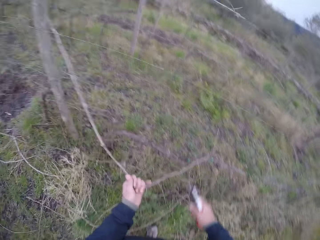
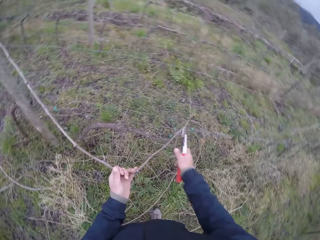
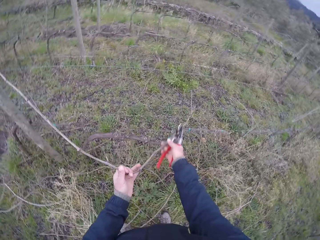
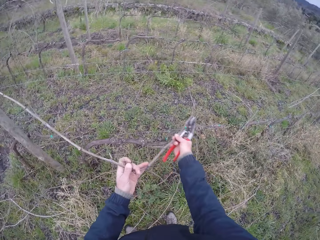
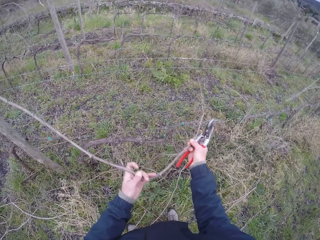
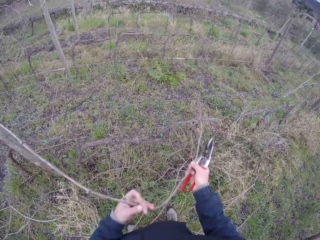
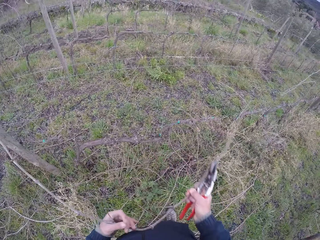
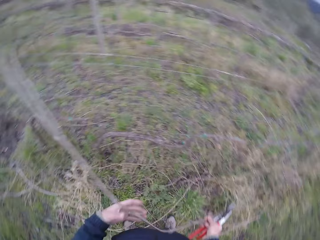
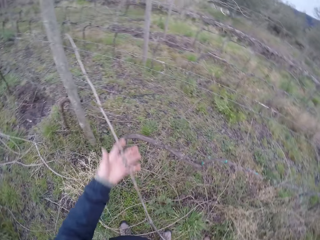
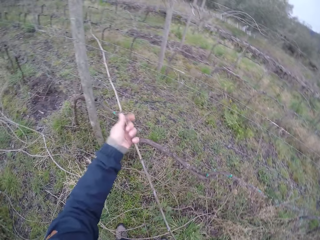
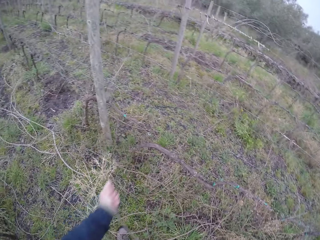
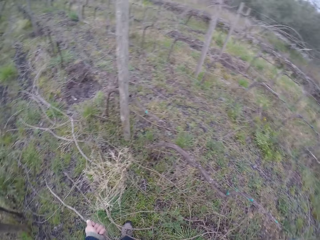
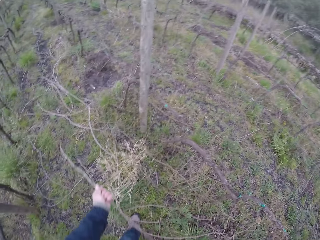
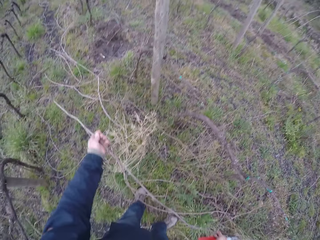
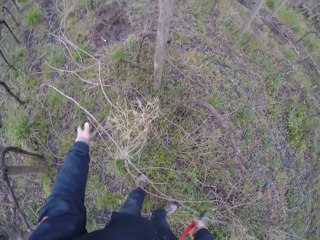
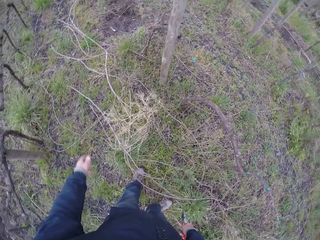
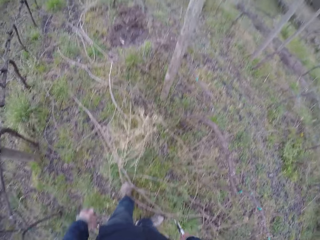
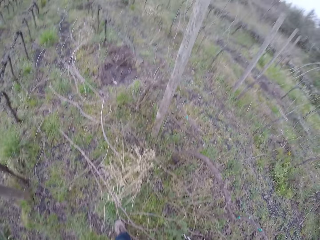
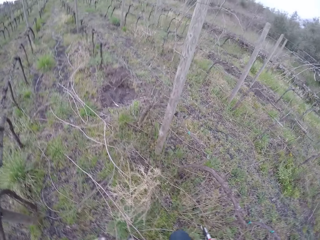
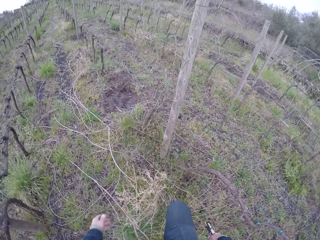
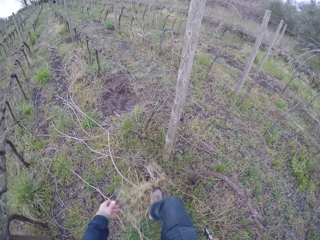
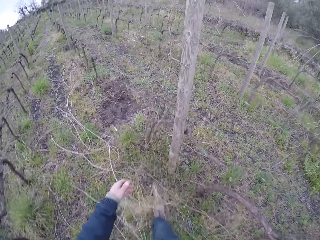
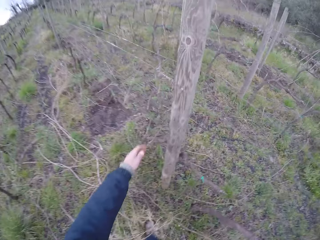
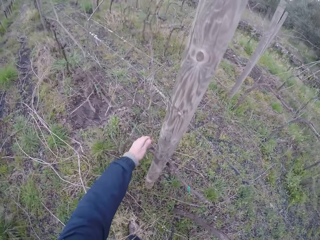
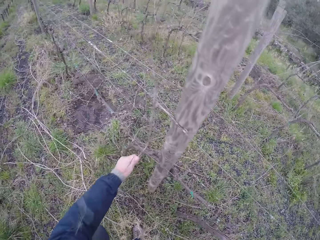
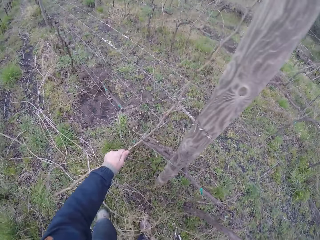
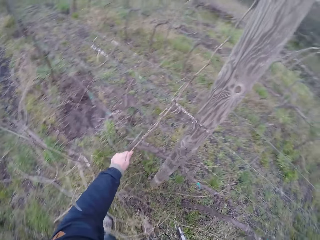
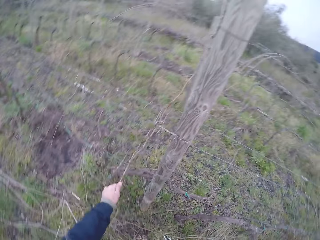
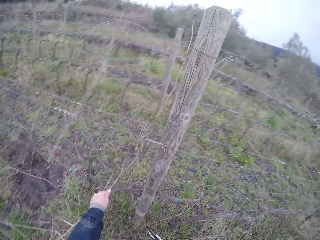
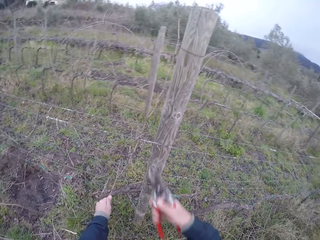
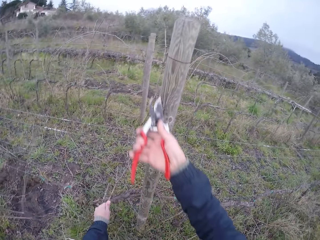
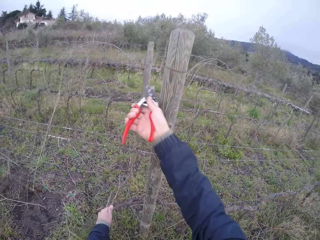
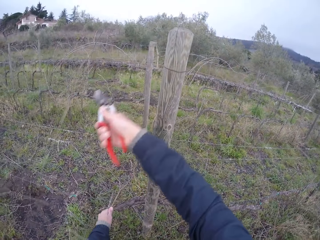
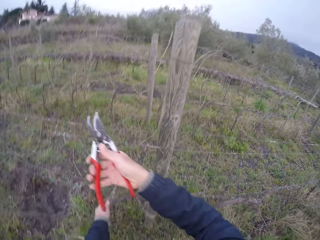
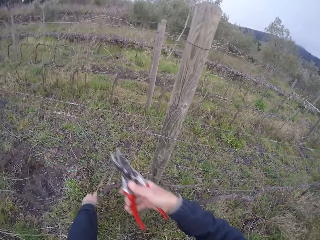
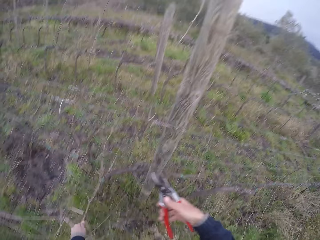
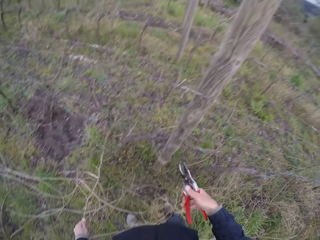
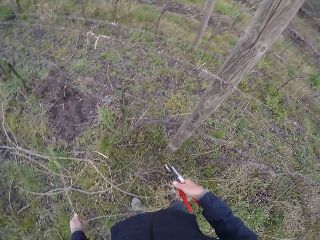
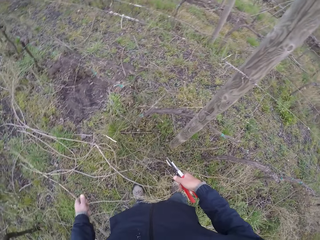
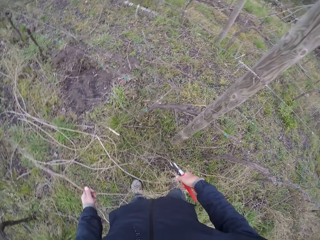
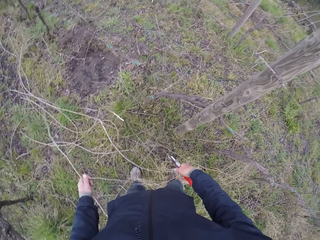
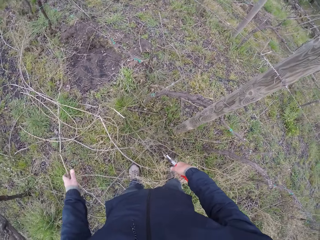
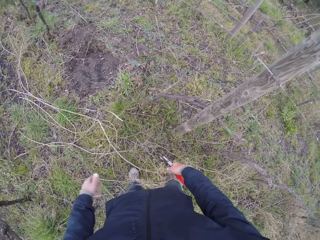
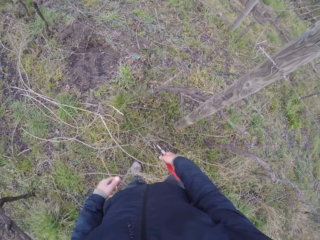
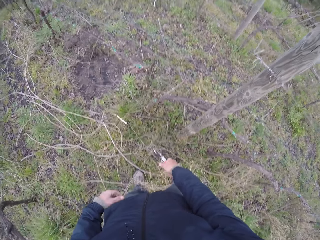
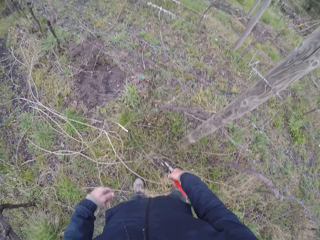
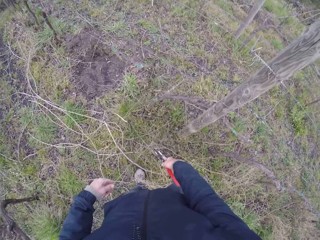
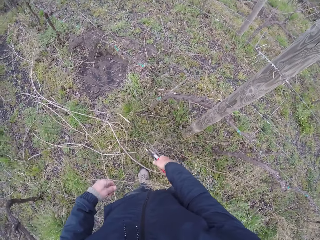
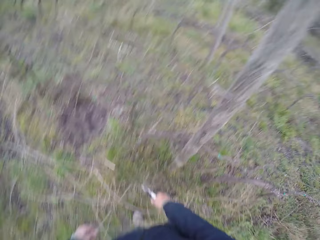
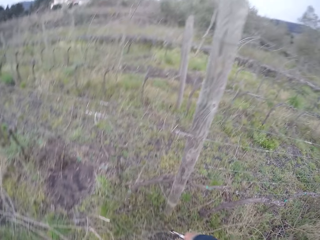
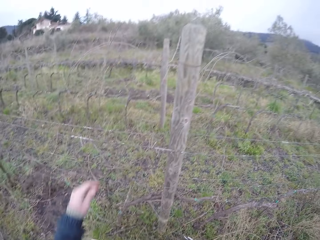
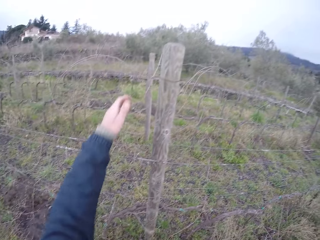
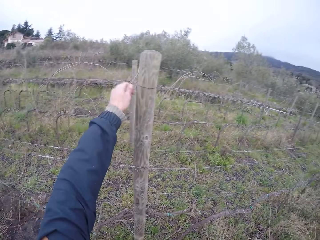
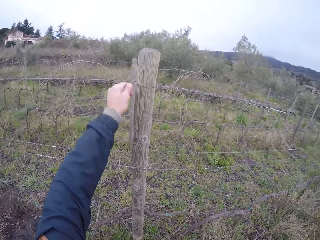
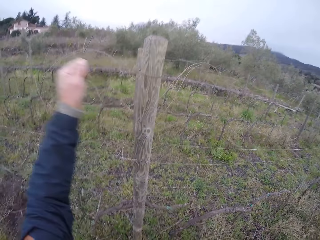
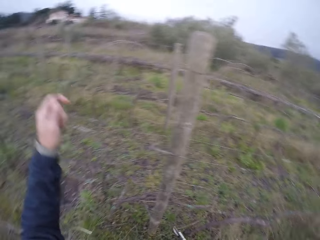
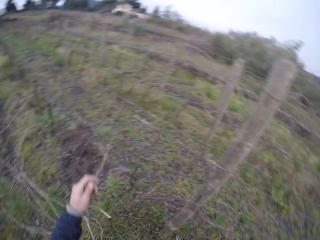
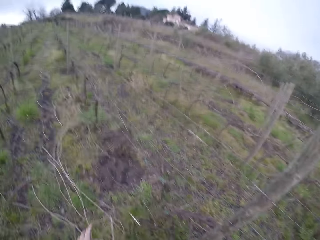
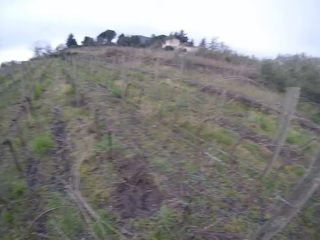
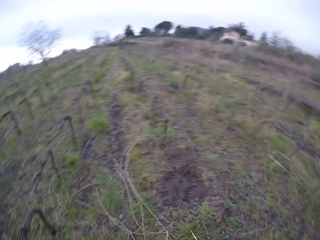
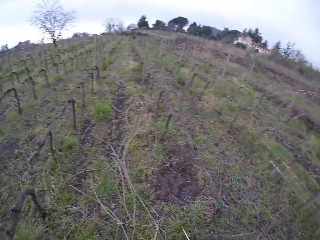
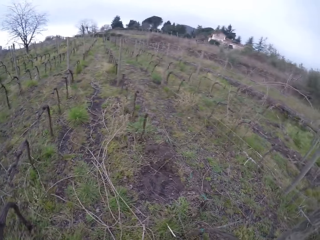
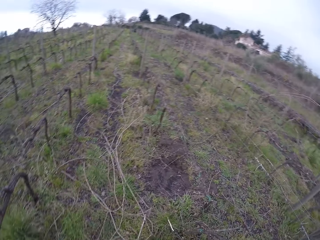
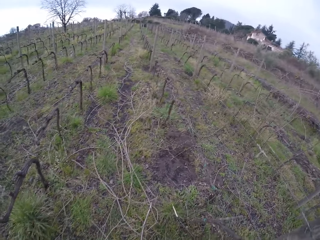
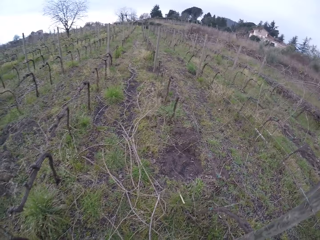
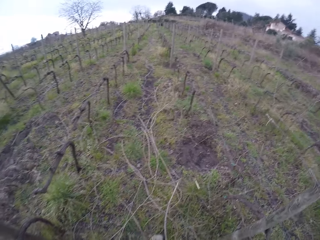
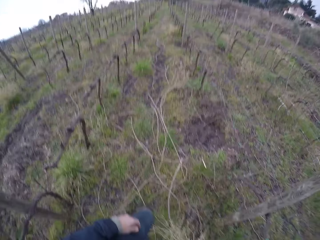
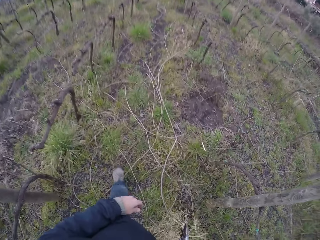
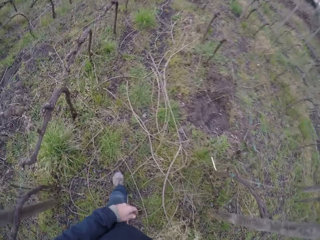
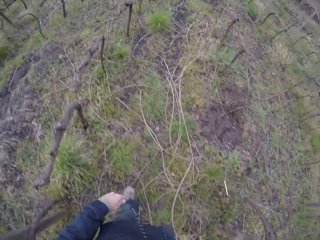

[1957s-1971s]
The camera wearer pulls the twig on the wire fence with his right hand. He pulls the twig on the wire fence with his left hand. He drops the twig in his hands on the ground. He steps forward. He cuts the stick with the hand. He pulls a twig on the wire fence with his left hand. He cuts twine on the wire fence with pliers in his right hand. He pulls the twig on the wire fence with his left hand. He drops the twig in his hands on the ground. He pulls the twine on the wire fence with his left hand. He drops the twine in his left hand on the ground. He looks around.

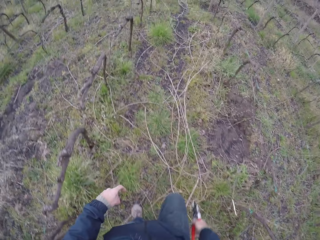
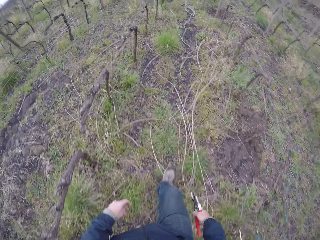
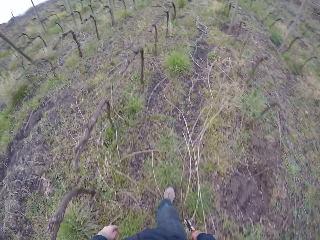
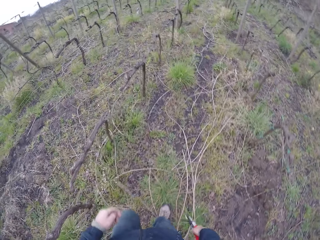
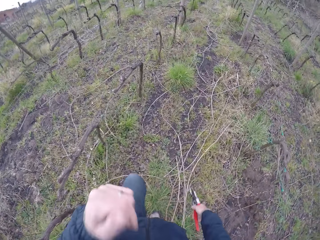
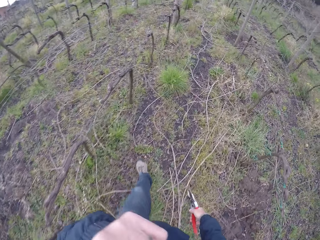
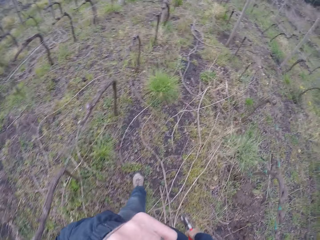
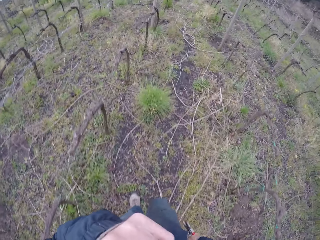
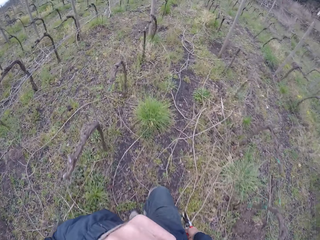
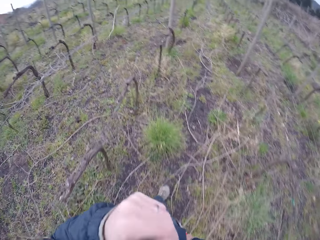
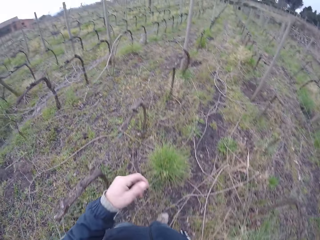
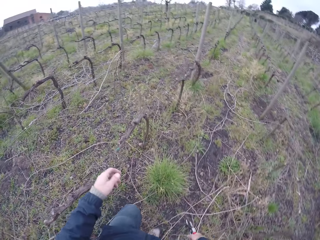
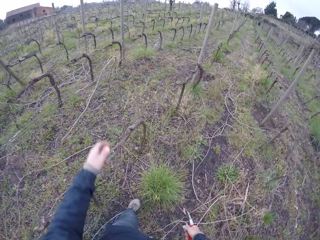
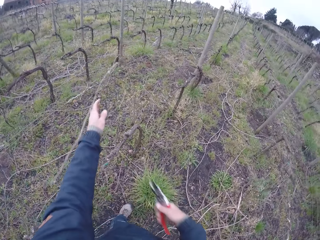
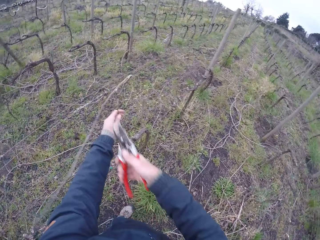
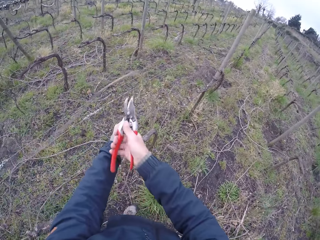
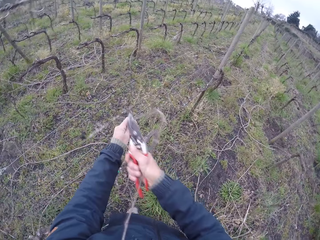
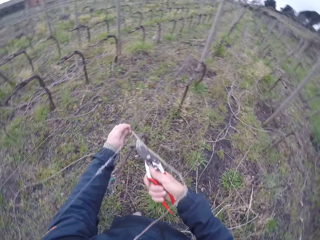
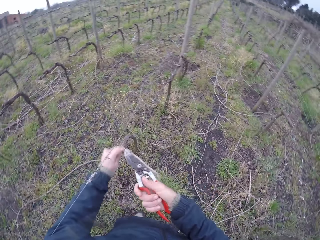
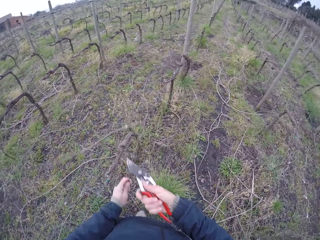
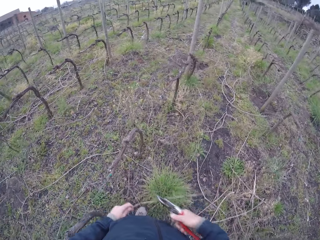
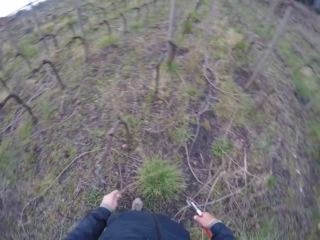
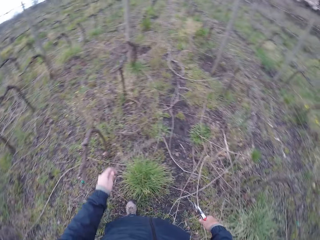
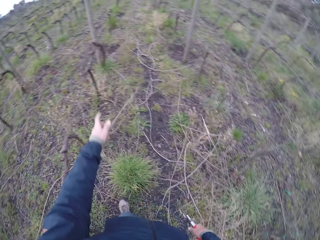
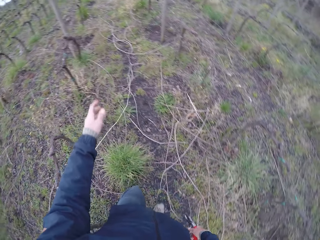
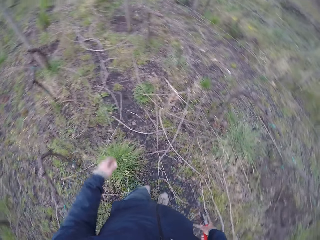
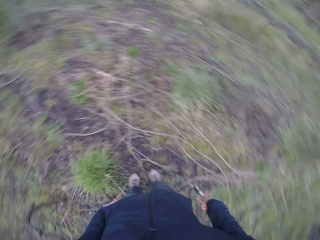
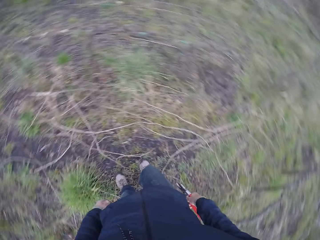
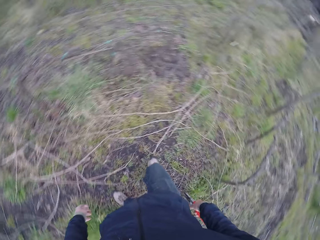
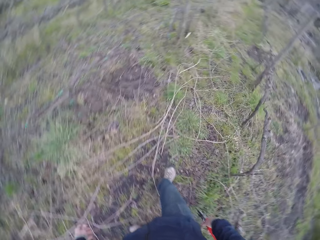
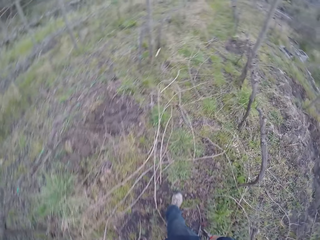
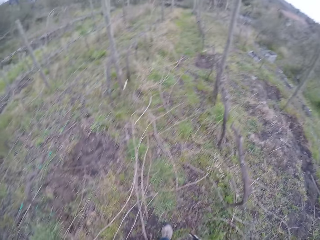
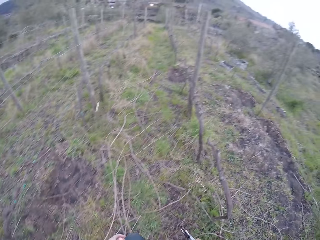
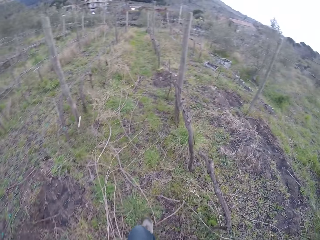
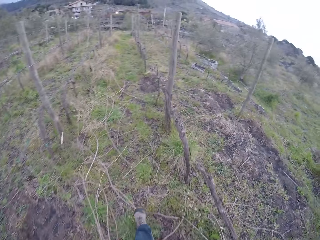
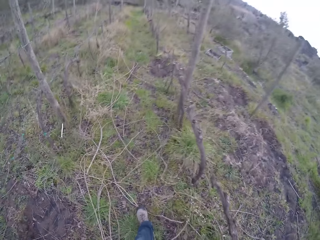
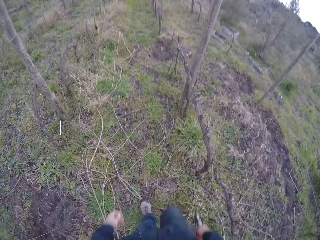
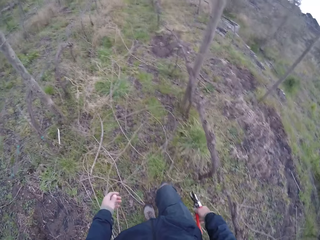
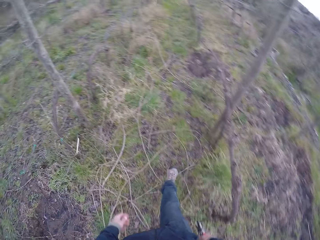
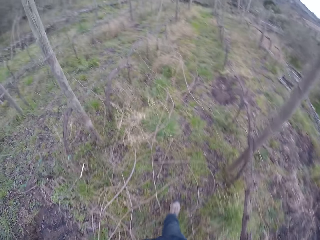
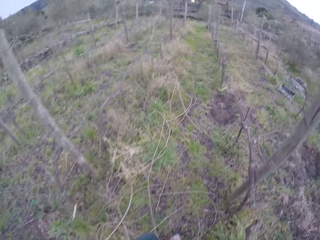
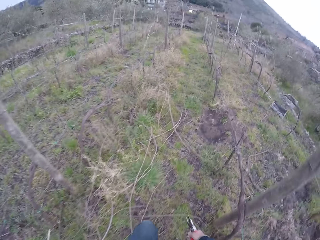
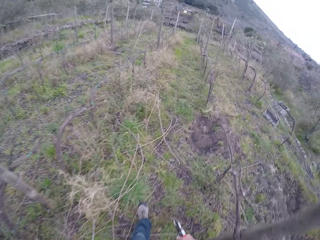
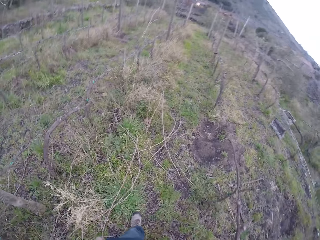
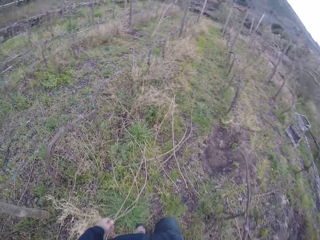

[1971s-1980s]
The camera wearer walks around the field. He touches his face with his left hand. He moves the hand. He touches the stick. He holds a twig on the wire fence with his left hand. He pulls the twig on the wire fence with the pliers in his right hand. He cuts the stick with the secateurs. He pulls the twig on the wire fence with his left hand. He drops the twig in his left hand on the ground. He walks around the field.
